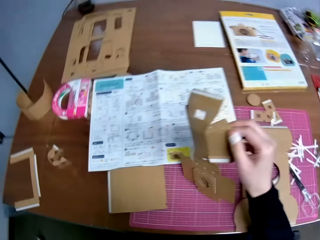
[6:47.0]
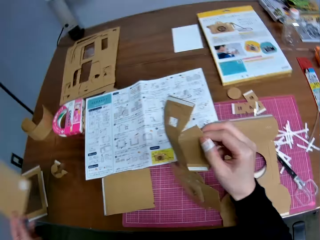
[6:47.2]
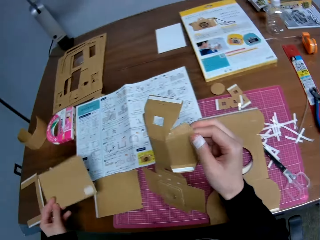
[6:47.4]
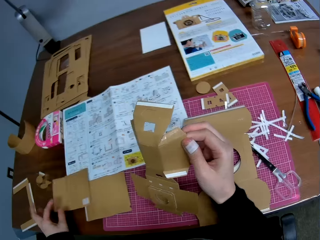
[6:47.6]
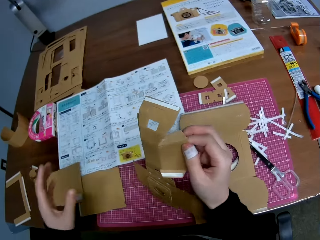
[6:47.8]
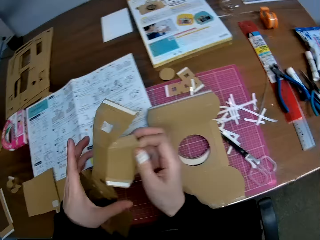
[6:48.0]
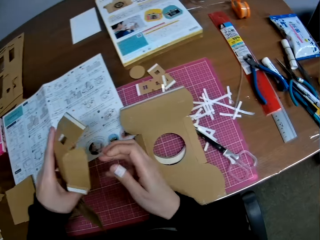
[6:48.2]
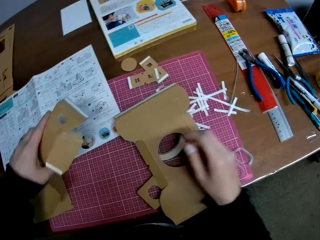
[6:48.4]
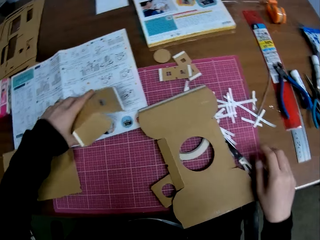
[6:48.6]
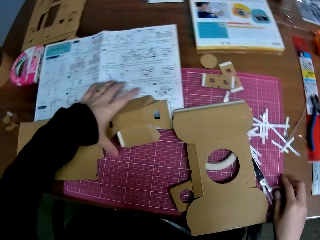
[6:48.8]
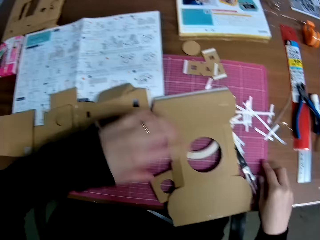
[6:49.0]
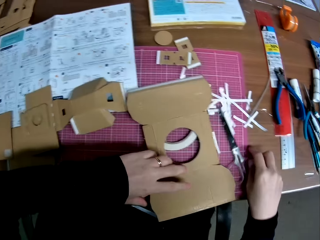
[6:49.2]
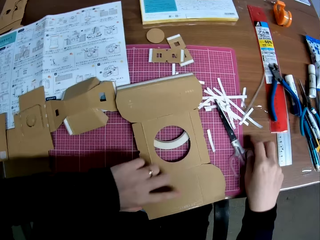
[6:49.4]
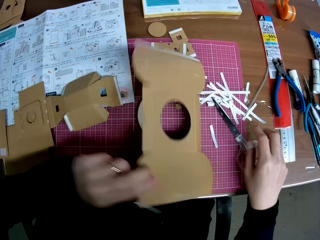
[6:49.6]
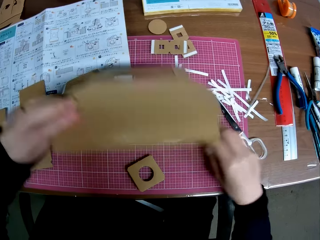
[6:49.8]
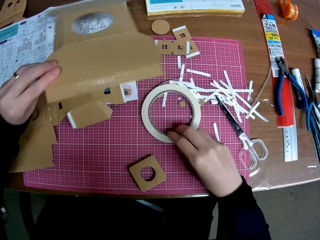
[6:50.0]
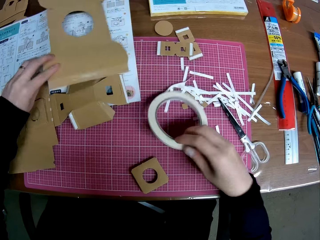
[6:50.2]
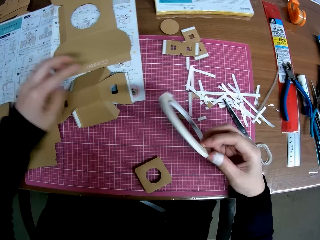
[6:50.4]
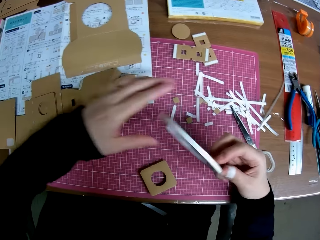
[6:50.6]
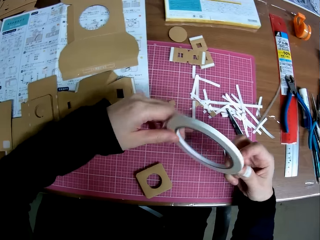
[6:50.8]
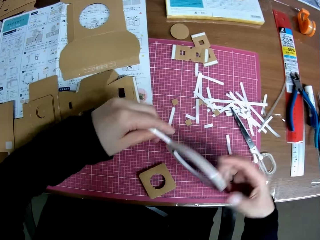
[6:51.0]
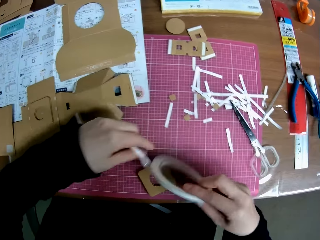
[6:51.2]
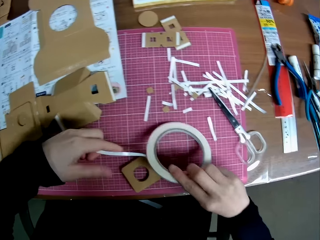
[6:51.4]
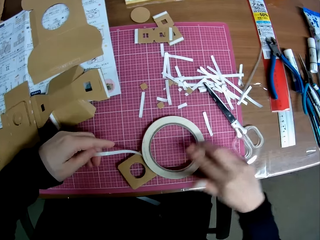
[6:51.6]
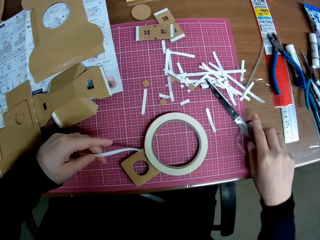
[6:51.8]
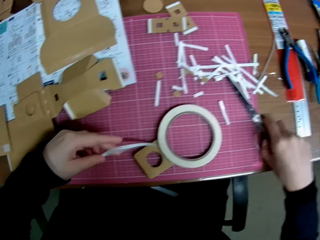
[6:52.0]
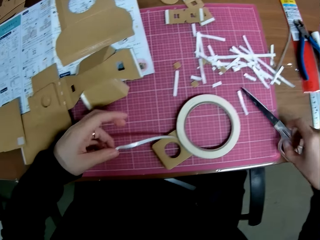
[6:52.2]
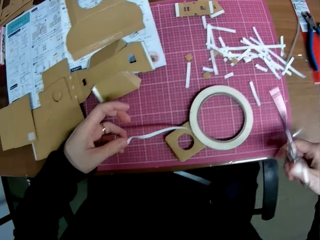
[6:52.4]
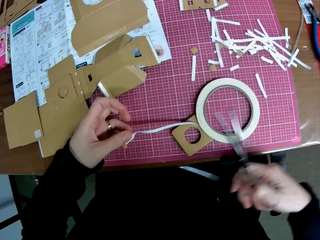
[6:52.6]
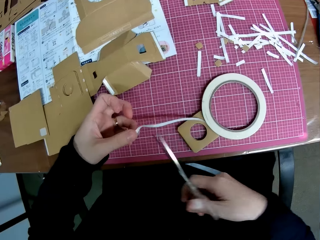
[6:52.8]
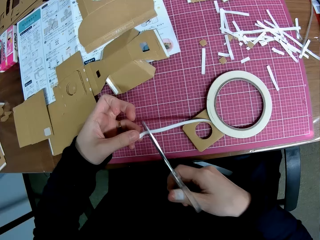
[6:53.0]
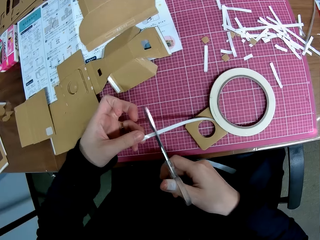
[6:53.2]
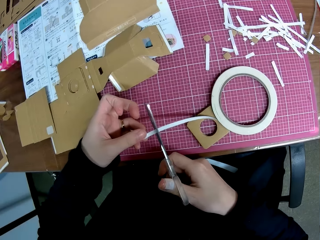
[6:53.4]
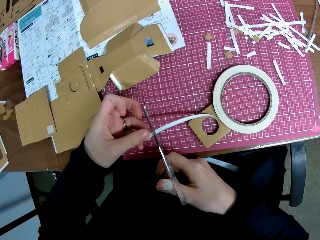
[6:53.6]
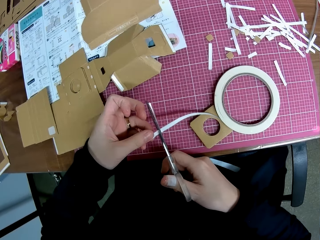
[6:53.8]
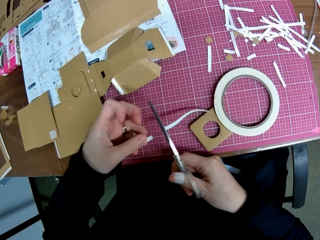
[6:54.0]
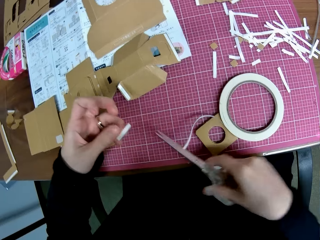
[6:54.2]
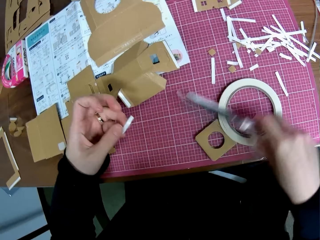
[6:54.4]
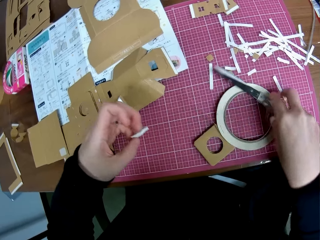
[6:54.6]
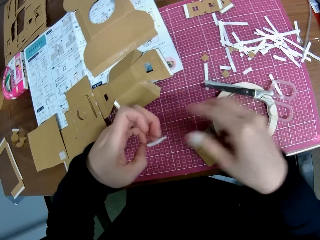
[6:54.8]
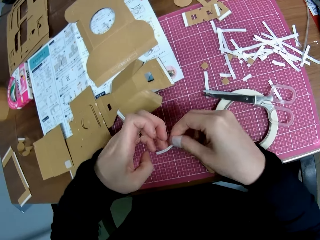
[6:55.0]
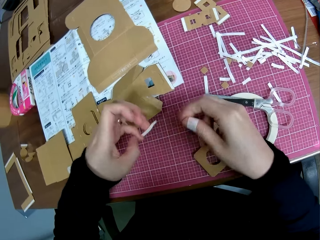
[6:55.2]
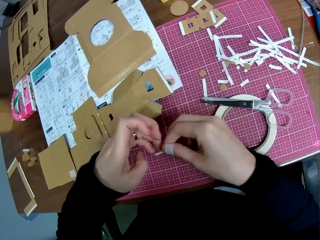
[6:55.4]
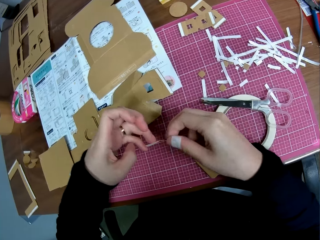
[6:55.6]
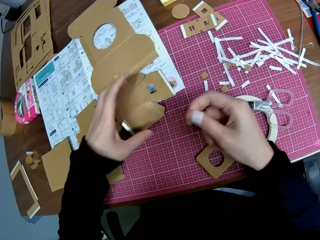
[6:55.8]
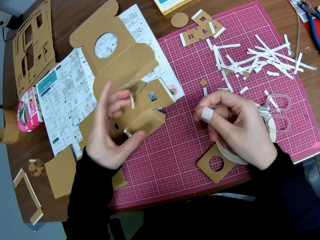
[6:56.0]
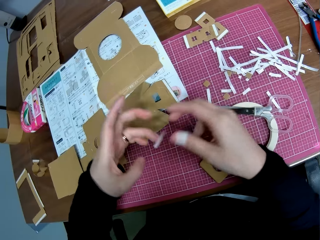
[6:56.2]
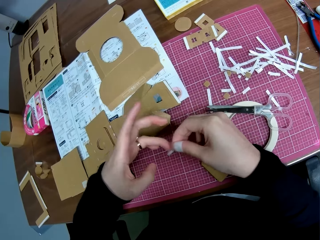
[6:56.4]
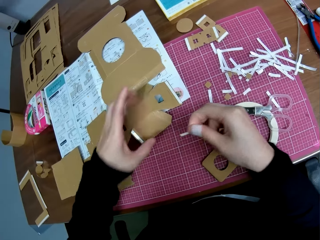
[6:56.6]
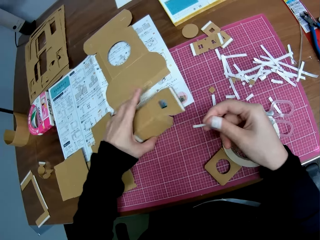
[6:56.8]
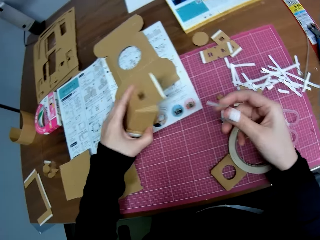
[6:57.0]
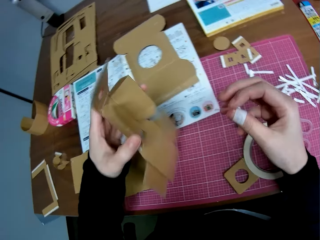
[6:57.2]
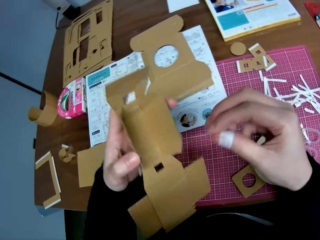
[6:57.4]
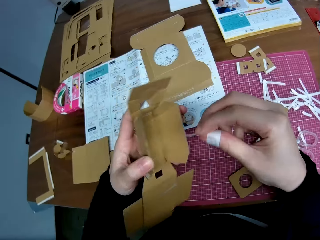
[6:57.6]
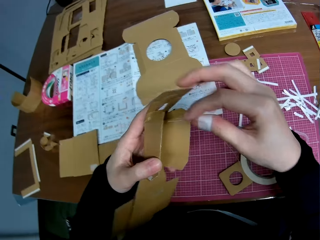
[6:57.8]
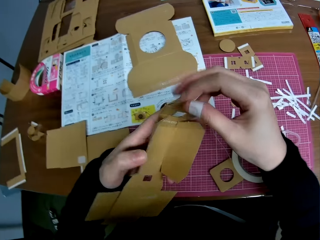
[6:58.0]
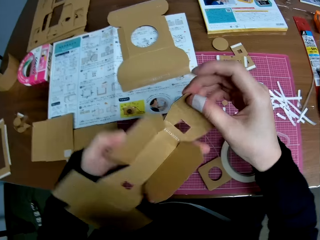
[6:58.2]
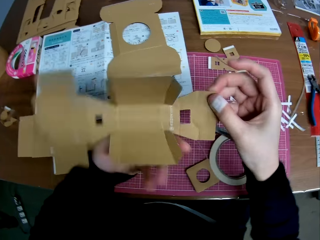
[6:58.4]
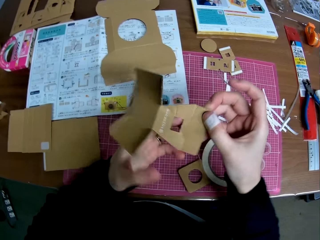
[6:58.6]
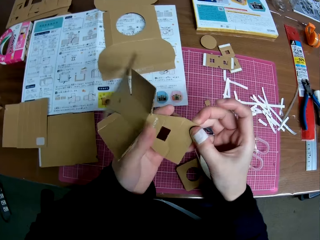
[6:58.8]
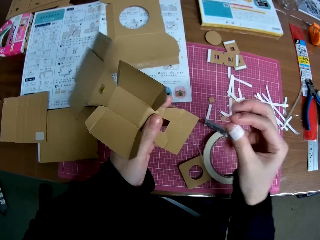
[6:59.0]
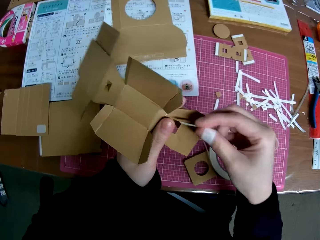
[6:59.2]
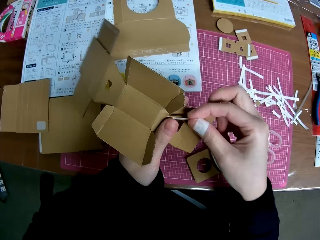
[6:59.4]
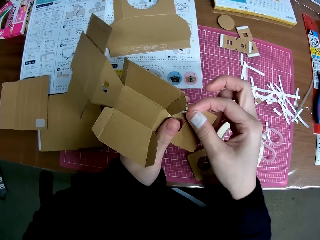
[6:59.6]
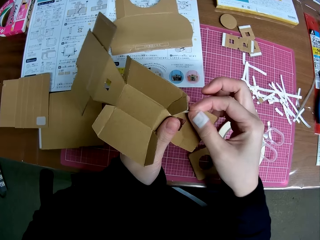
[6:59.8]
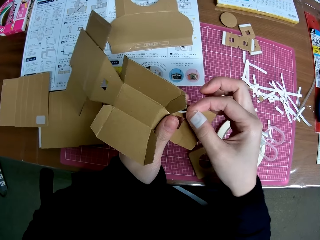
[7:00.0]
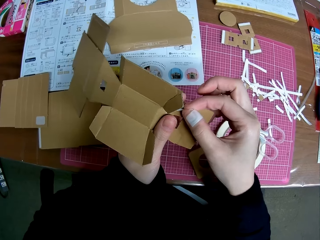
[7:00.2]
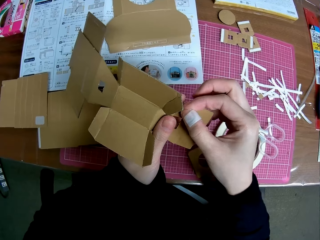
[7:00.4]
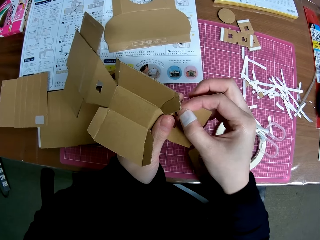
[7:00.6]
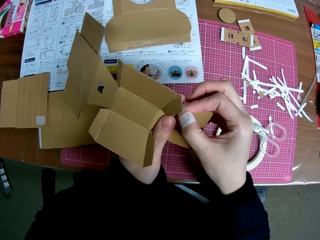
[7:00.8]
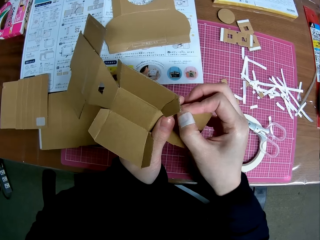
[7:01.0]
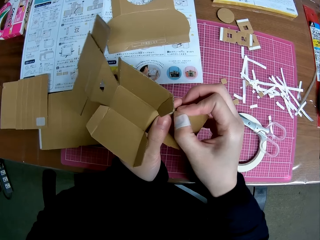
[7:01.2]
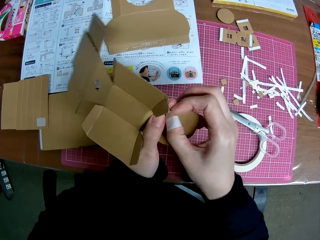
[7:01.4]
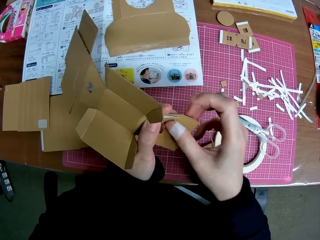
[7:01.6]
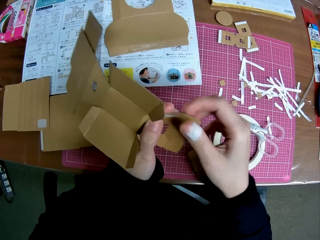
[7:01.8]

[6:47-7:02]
The camera wearer moves a camera. He drops the piece of paper mechanical model in his left hand on the table. He holds a crafting paper. He passes the piece of mechanical model in his right hand to his left hand. He holds the crafting paper with his left hand. He drops the piece of paper mechanical model in his left hand on the table. He picks up a piece of paper mechanical model with his left hand from the table. He adjusts a scissors on the table with his right hand. He pushes the scissors. He picks up a paper tape or craft sellotape with his right hand from the table. He drops the piece of paper mechanical model in his left hand on the table. He holds the craft sellotape with both hands. He unwraps the paper tape with his hands. He pulls the craft sellotape. He places the craft sellotape on the table. He picks up the scissors from the table with his hands. He cuts the paper tape with the scissors. He drops the scissors on the paper tape with his right hand. He holds a small piece of craft sellotape with his left hand. He passes the paper tape in his left hand to his right hand. He tries to hold the small piece of craft sellotape with his right hand. He stretches his left hand. He holds the small piece of sellotape. He picks up a piece of paper mechanical model from the table with his left hand. He turns the piece of paper mechanical model with his hands. He holds the crafting paper. He places the paper tape on the piece of paper mechanical model. He fixes the crafting paper.

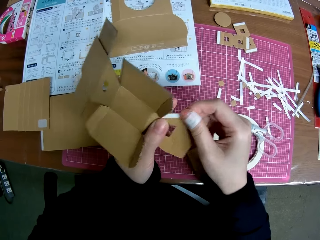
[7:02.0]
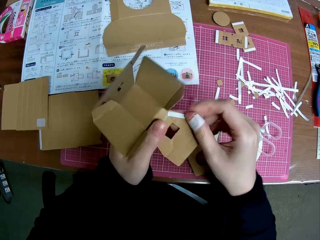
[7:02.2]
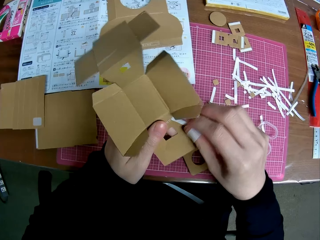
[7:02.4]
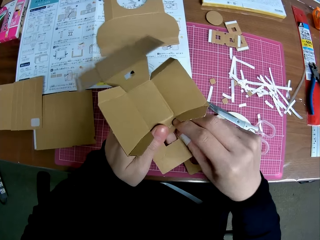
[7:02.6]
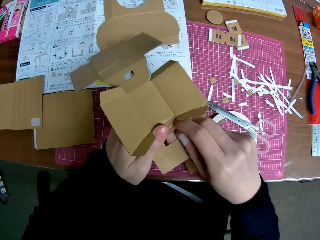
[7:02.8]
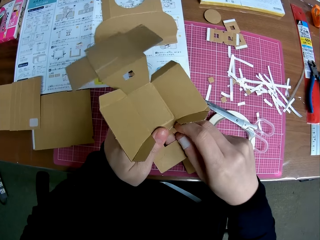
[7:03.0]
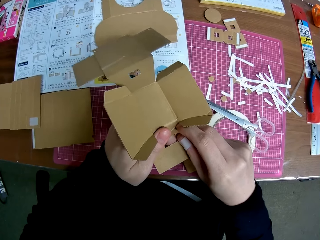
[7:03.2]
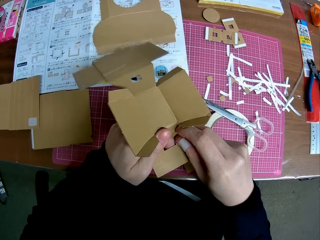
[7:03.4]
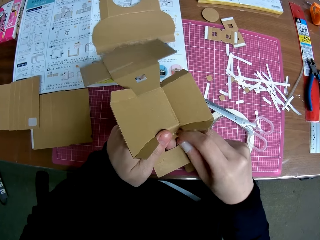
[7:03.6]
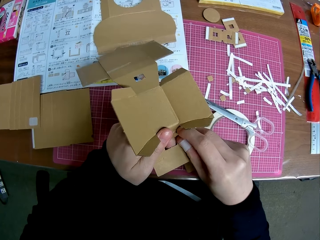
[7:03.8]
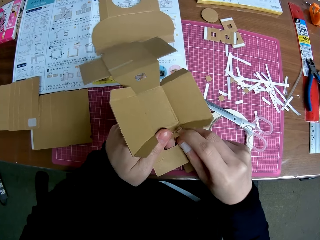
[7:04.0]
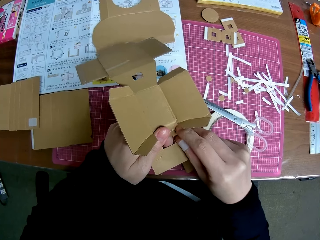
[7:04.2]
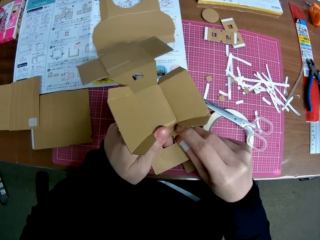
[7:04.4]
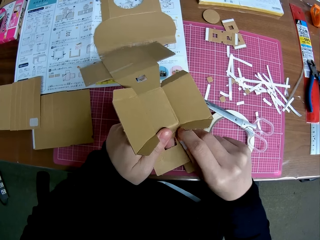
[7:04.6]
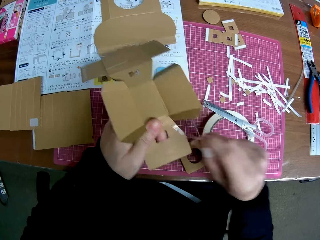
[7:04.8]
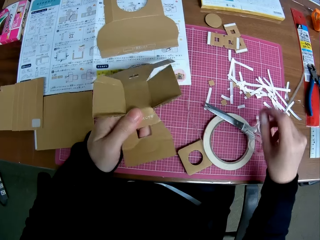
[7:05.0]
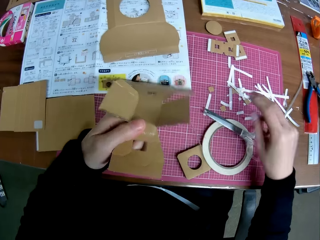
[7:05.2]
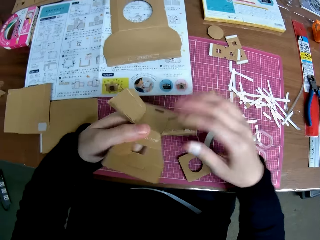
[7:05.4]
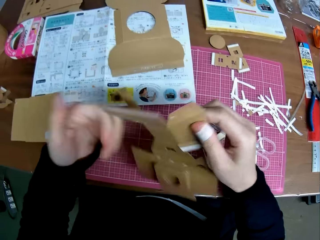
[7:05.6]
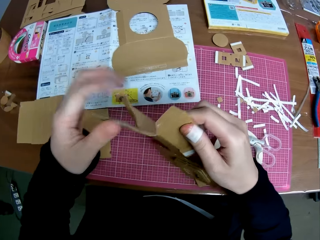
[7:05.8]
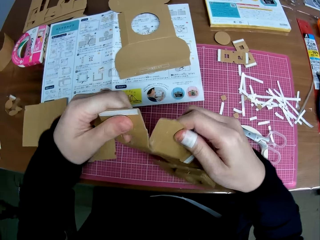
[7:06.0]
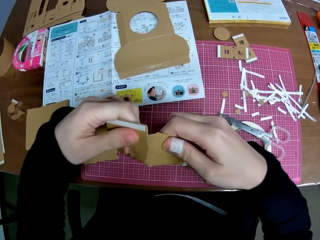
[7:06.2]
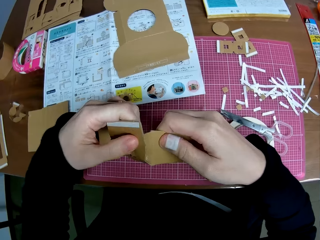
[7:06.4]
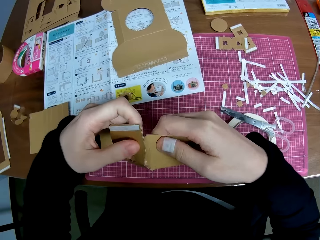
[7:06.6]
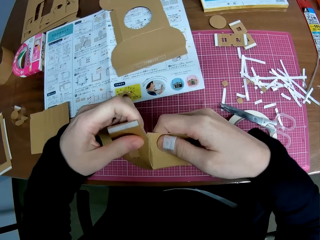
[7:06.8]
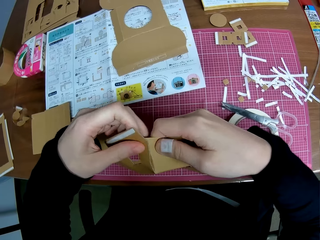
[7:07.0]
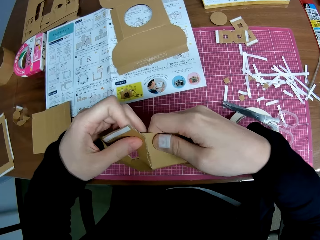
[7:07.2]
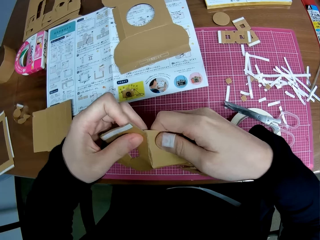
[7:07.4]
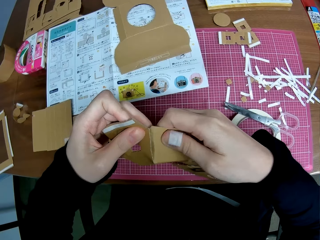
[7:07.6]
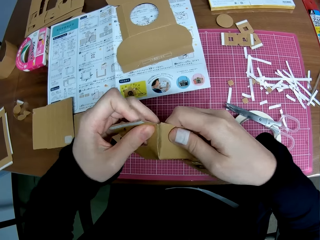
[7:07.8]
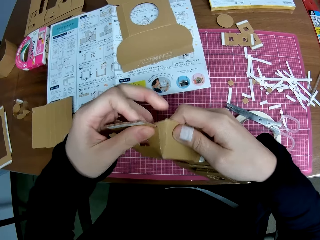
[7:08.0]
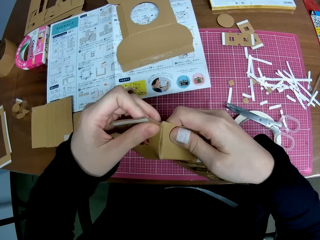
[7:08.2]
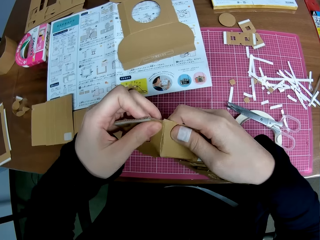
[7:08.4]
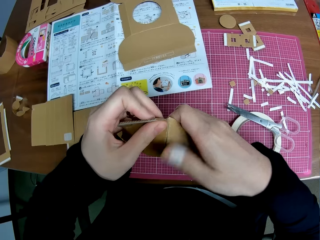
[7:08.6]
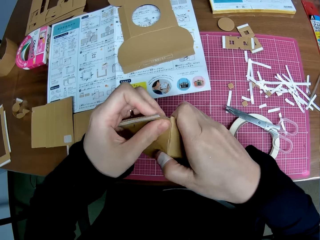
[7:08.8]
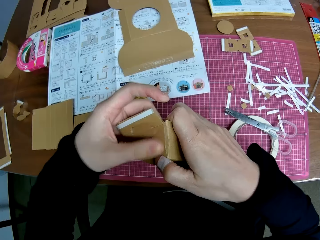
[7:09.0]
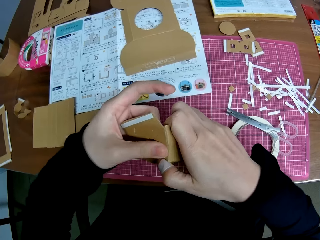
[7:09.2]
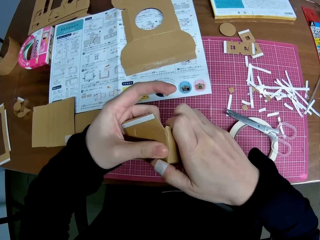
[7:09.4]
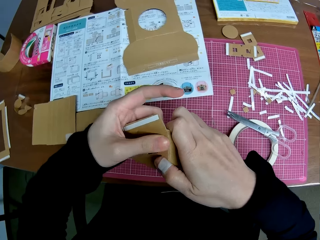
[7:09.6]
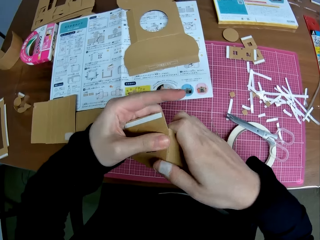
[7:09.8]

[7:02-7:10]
The camera wearer removes the paper tape from the piece of paper mechanical model with his right hand. He drops the paper tape on the table with his right hand. He handles the piece of paper mechanical model with both hands. He holds a crafting paper and fixes the crafting paper.
